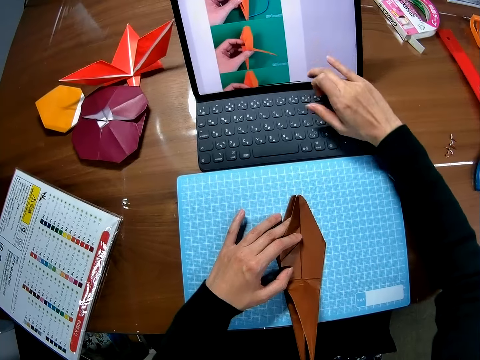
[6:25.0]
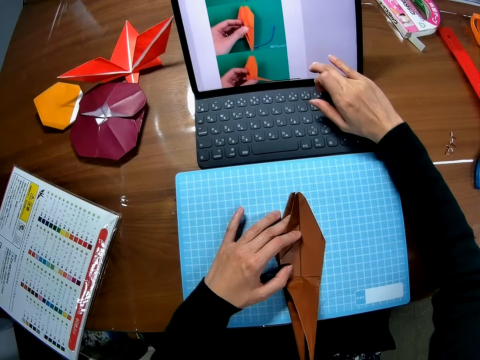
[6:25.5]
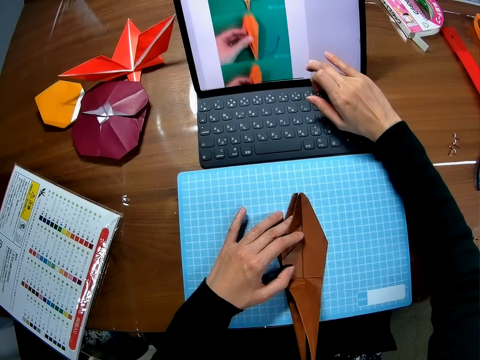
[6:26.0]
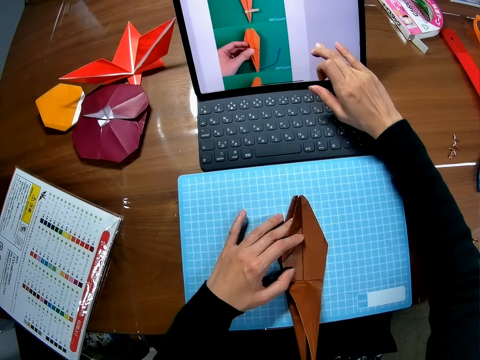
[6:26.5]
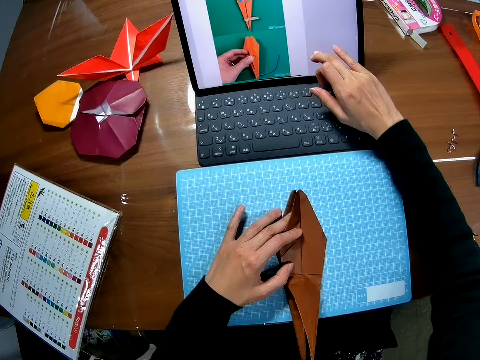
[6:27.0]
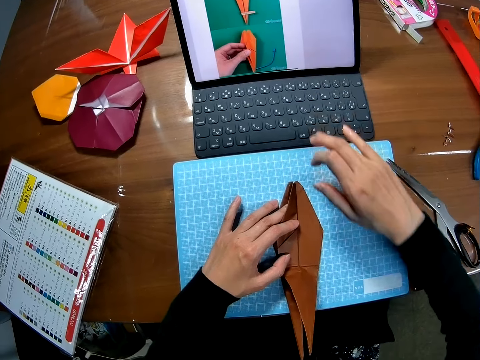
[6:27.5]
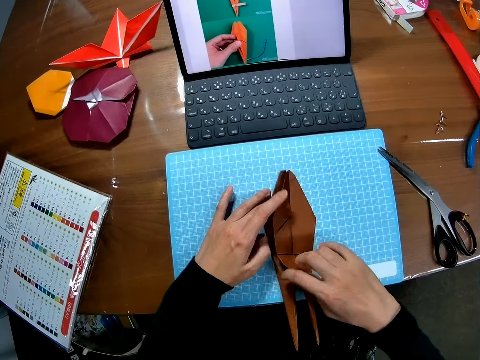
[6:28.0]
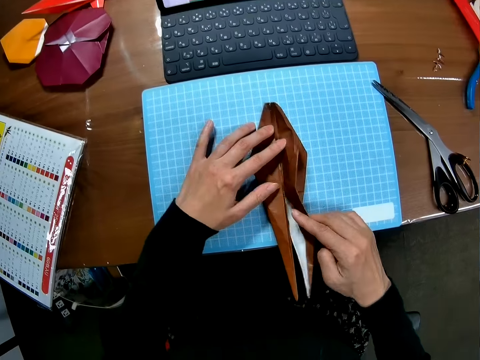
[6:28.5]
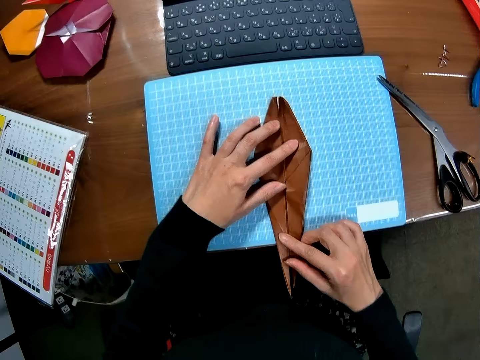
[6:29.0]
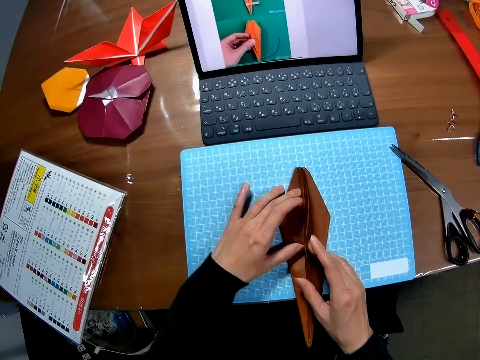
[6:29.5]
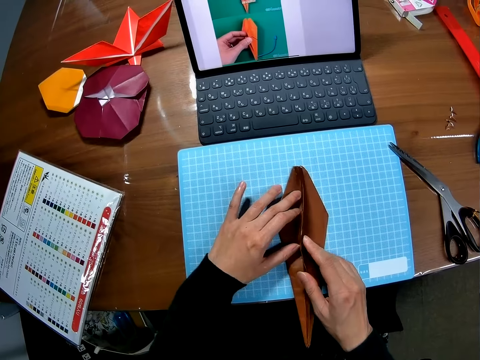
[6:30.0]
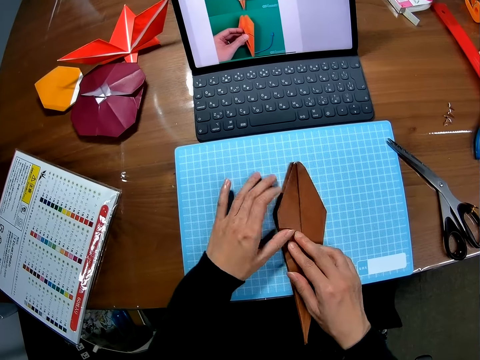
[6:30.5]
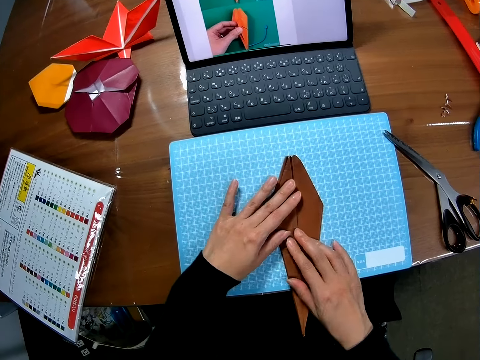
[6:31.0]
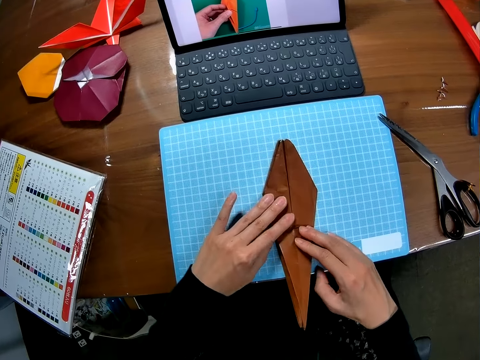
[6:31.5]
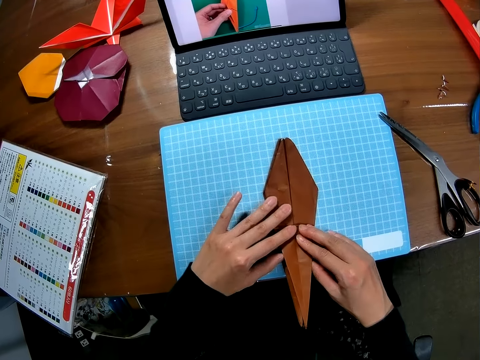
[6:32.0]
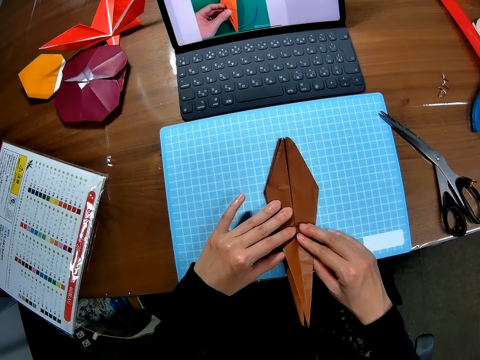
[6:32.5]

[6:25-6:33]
The camera wearer operates the laptop with her finger on the screen. She folds the piece of paper on the cutting sheet with both hands.

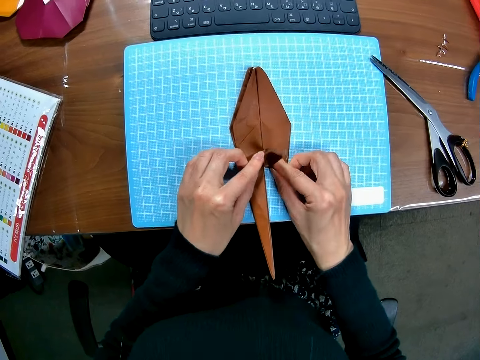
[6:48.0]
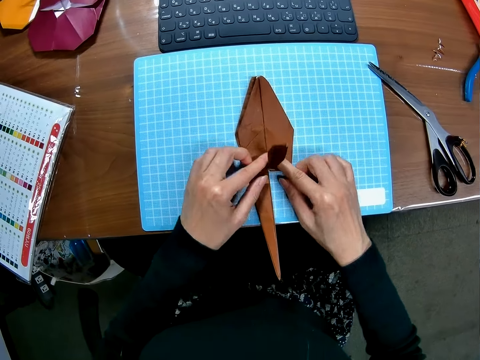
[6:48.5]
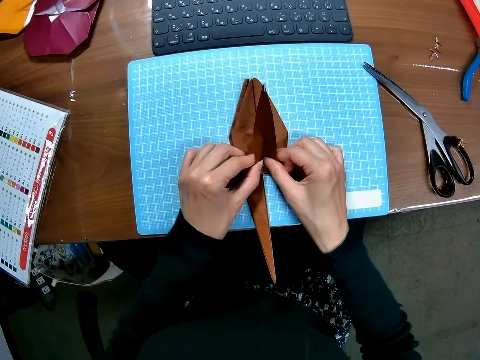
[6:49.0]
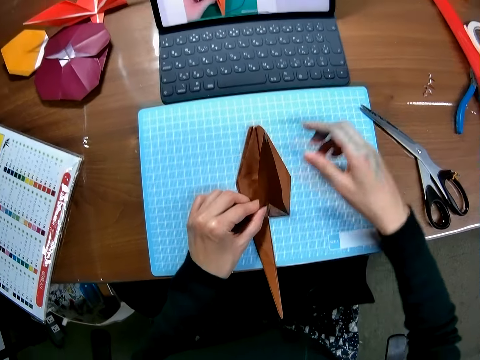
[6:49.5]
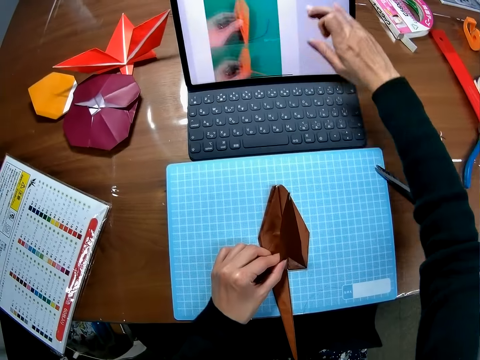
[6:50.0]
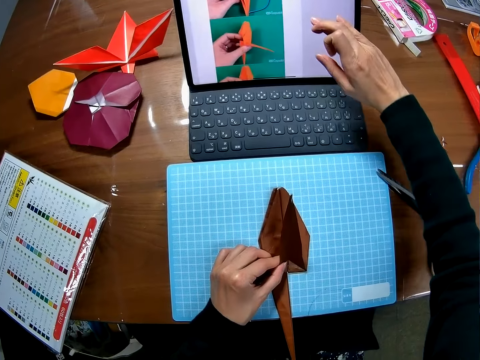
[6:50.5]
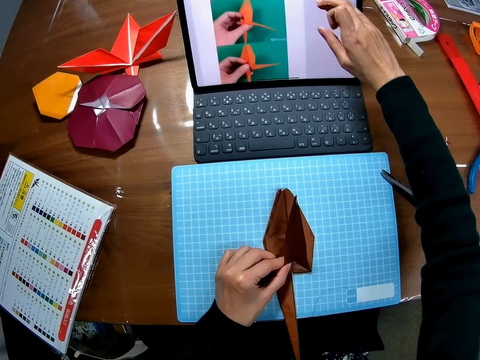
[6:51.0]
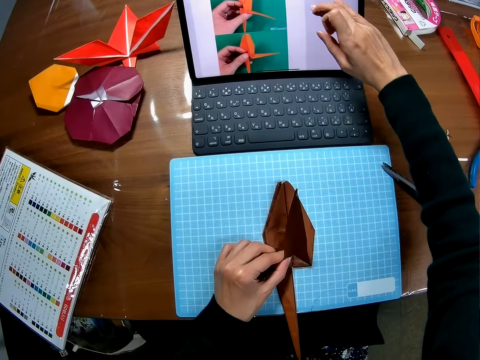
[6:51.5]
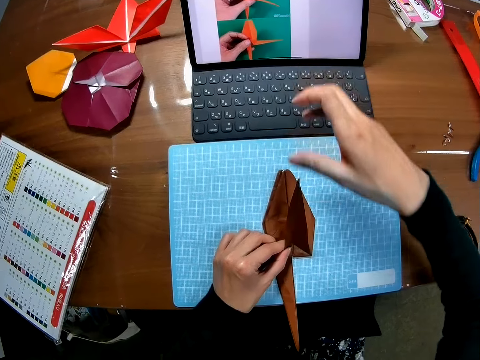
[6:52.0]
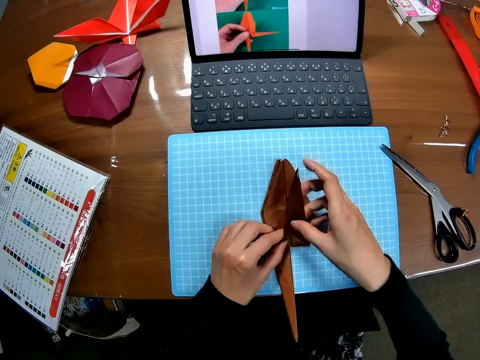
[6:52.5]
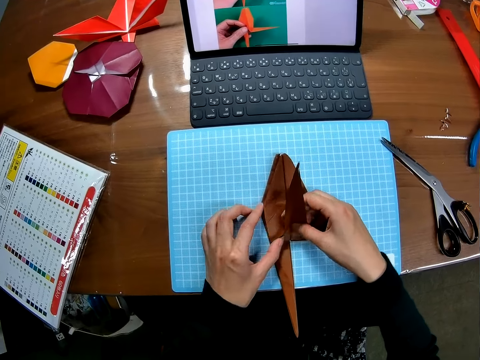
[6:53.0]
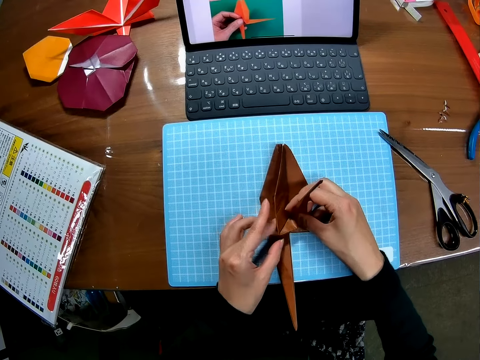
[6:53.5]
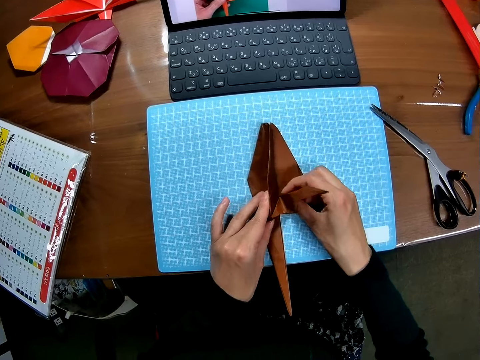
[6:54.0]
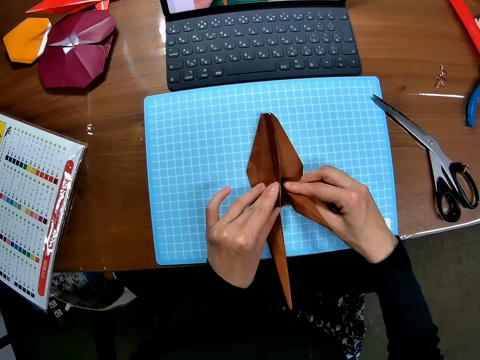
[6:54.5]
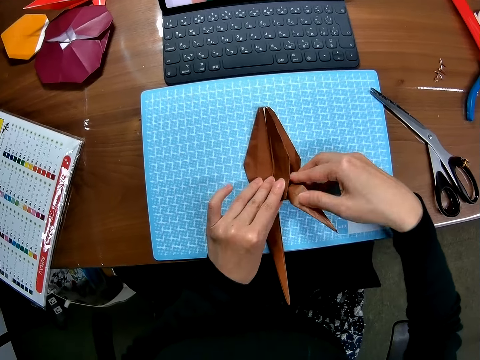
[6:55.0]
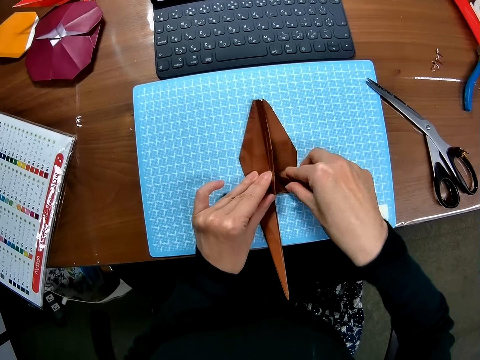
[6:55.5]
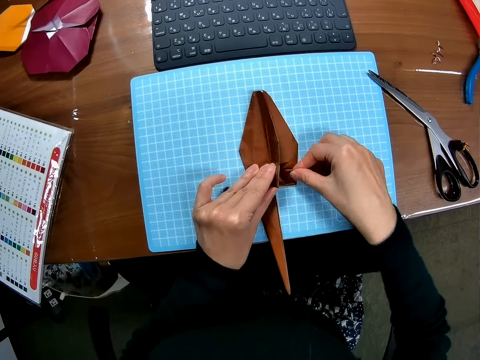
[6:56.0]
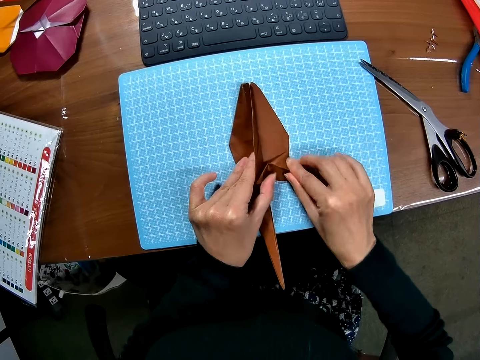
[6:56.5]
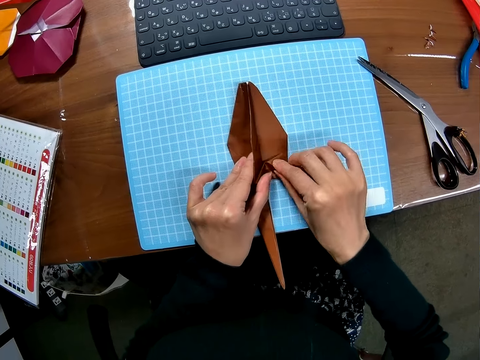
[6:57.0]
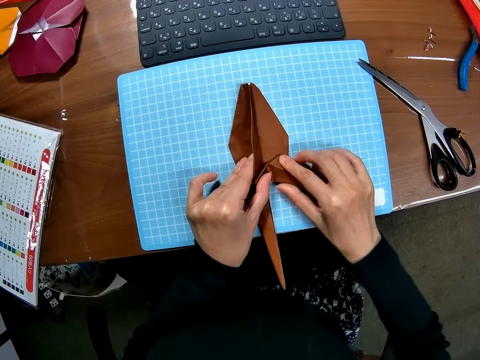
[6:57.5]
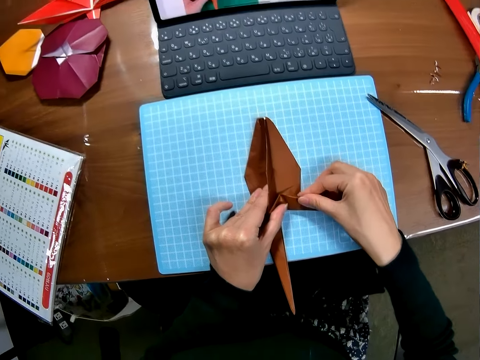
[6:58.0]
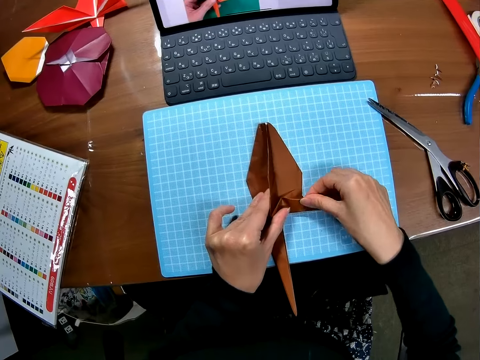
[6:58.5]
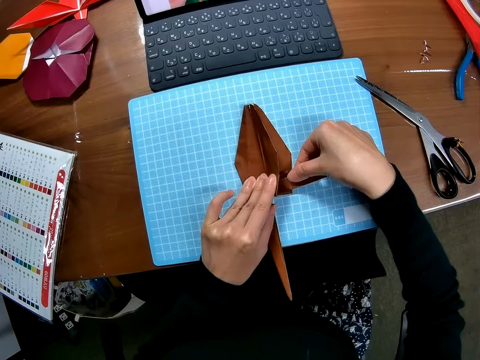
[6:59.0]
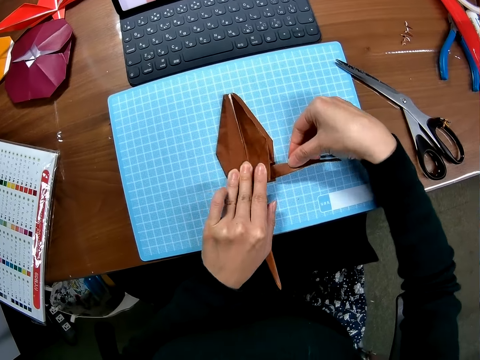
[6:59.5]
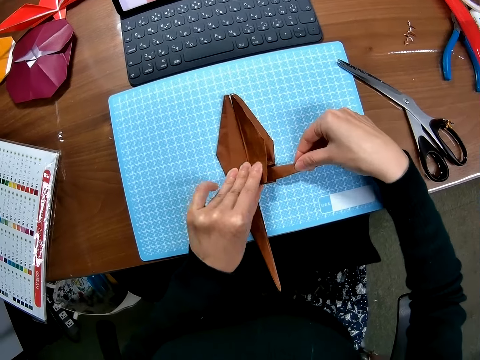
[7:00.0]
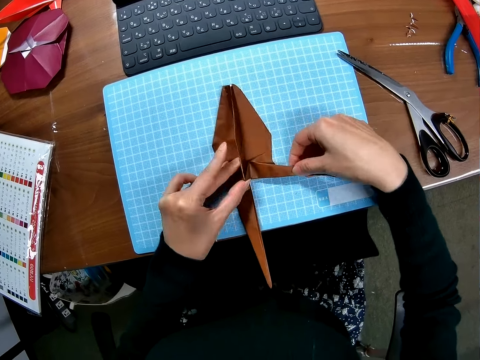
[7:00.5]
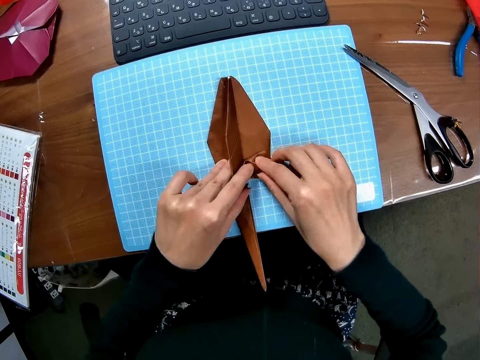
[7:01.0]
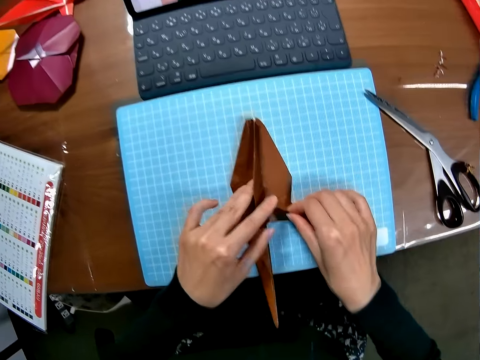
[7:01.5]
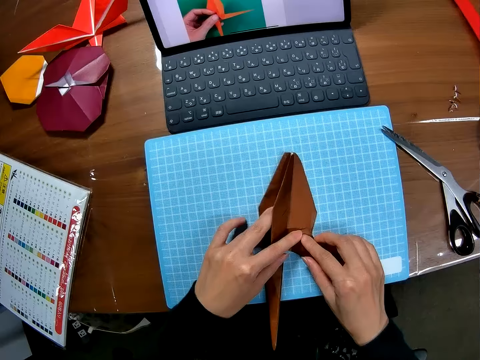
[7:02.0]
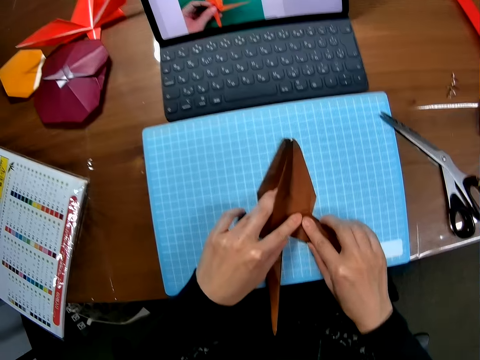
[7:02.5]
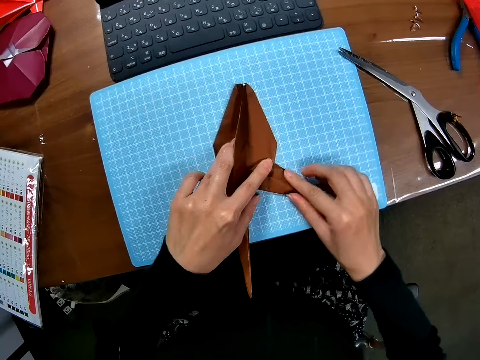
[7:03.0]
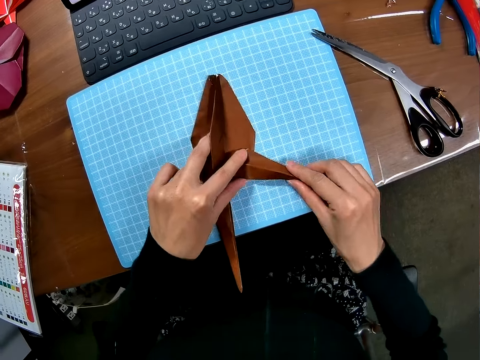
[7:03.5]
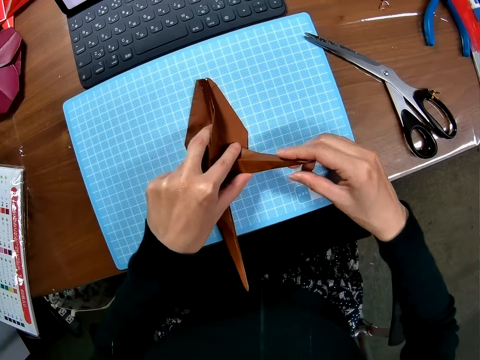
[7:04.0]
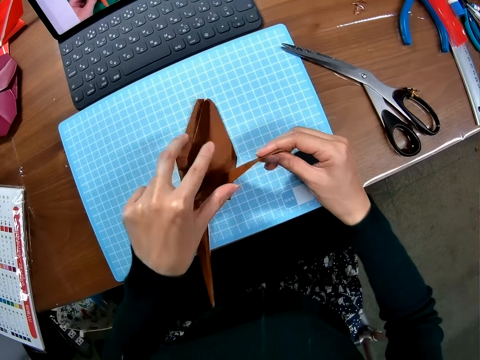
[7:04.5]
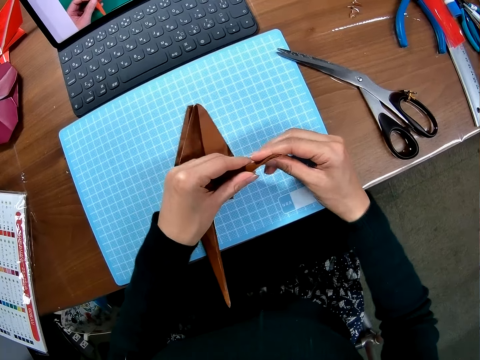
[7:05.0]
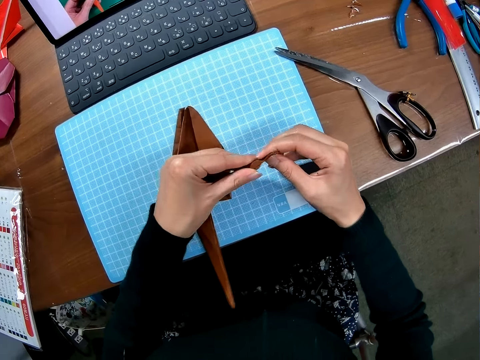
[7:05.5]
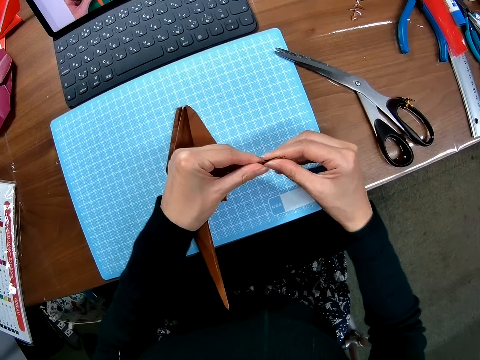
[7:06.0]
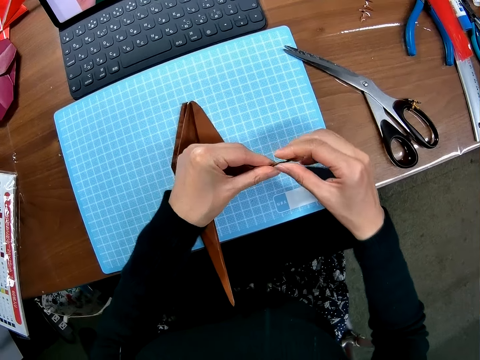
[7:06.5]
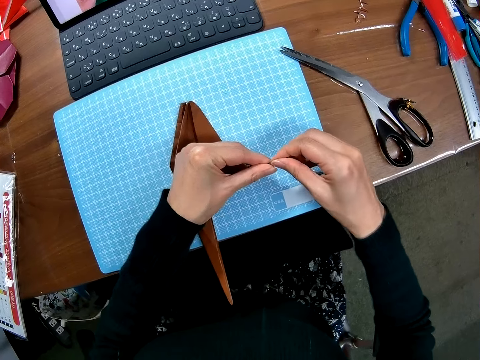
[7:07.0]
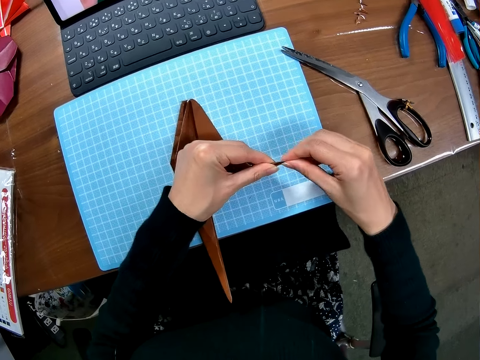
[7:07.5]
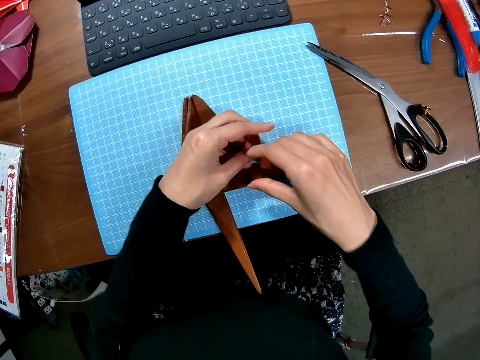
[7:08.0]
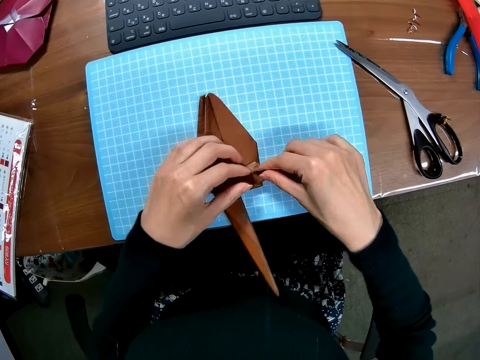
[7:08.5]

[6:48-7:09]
The camera wearer operates the laptop with her finger on the screen. She folds the piece of paper on the cutting sheet with both hands.
